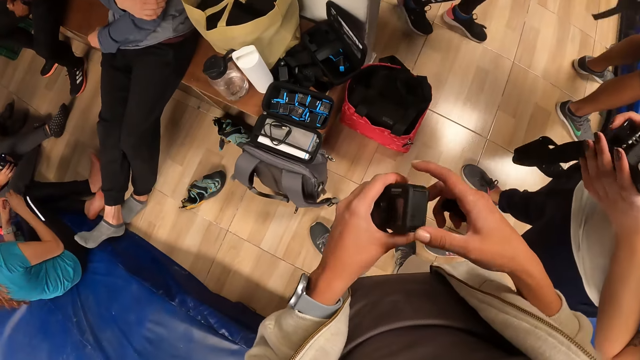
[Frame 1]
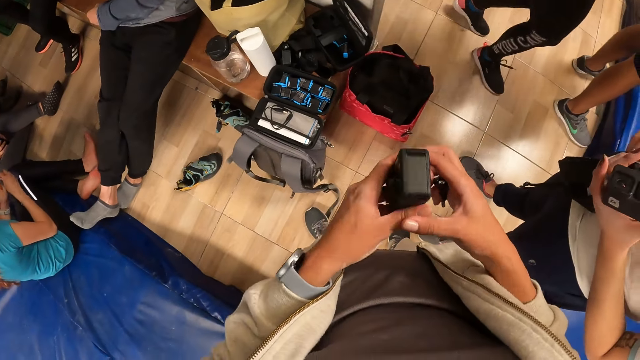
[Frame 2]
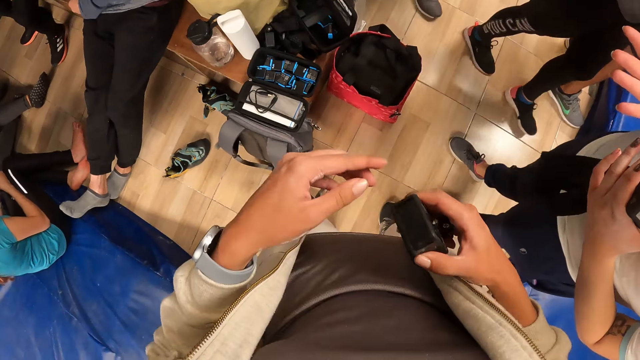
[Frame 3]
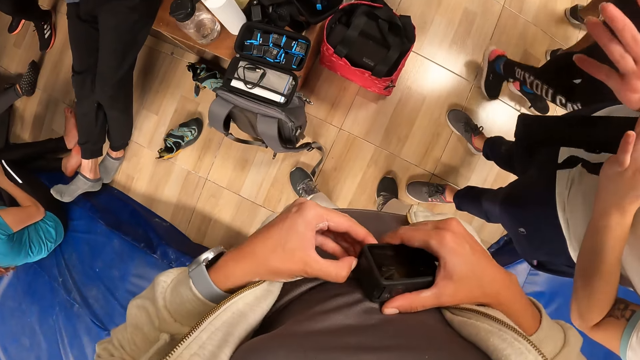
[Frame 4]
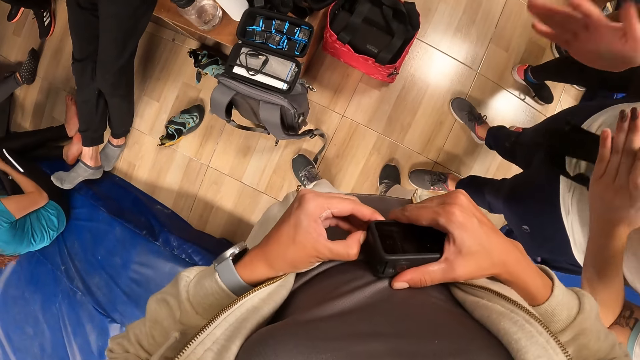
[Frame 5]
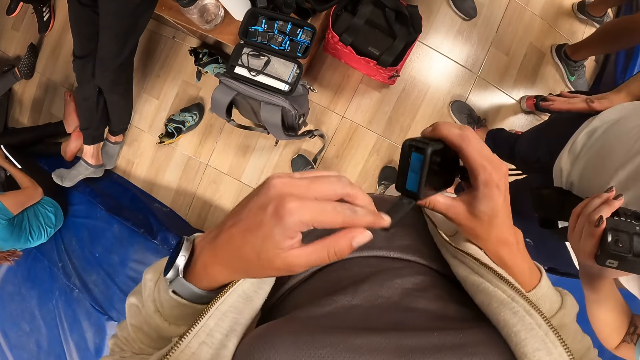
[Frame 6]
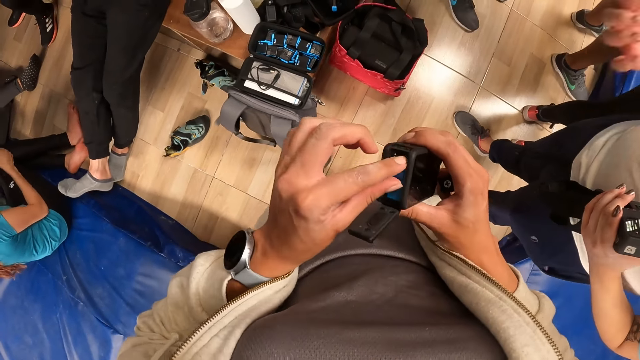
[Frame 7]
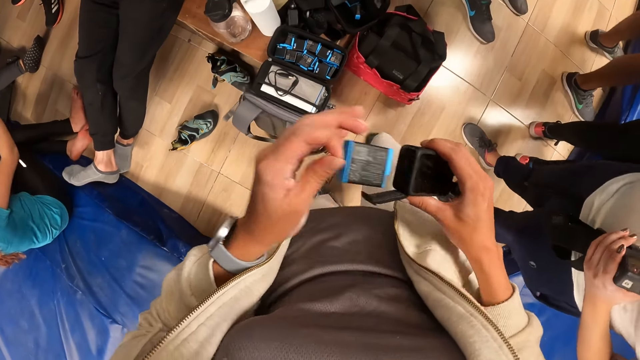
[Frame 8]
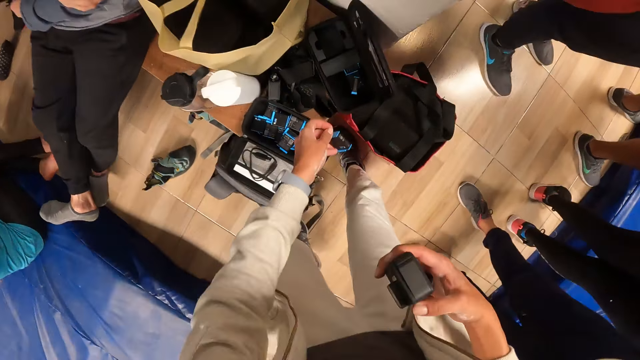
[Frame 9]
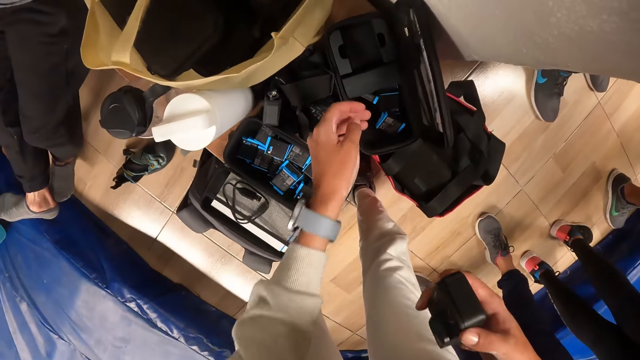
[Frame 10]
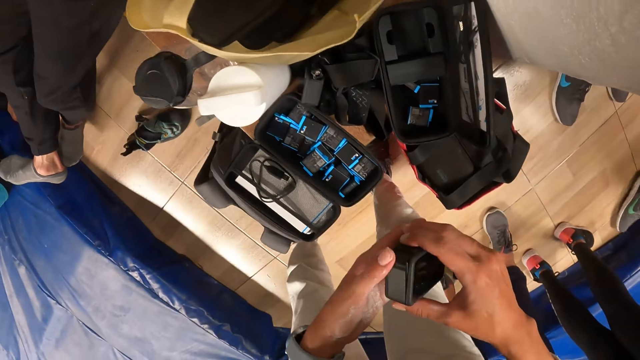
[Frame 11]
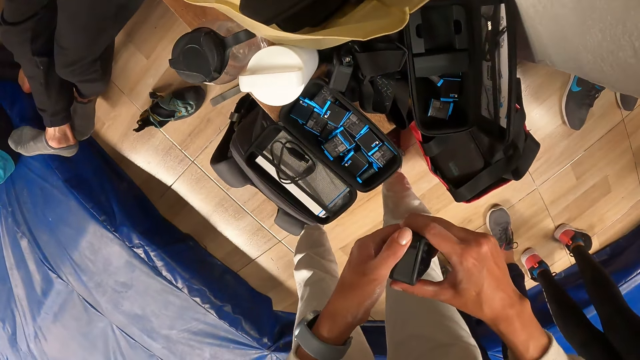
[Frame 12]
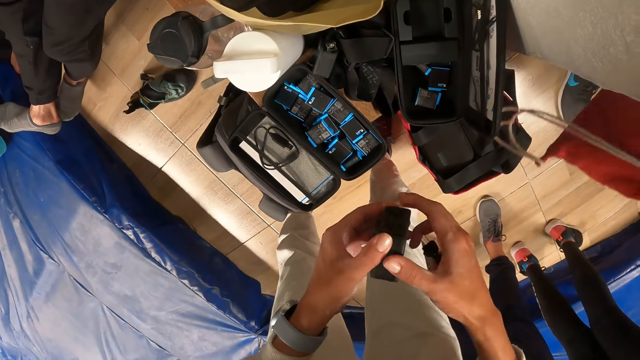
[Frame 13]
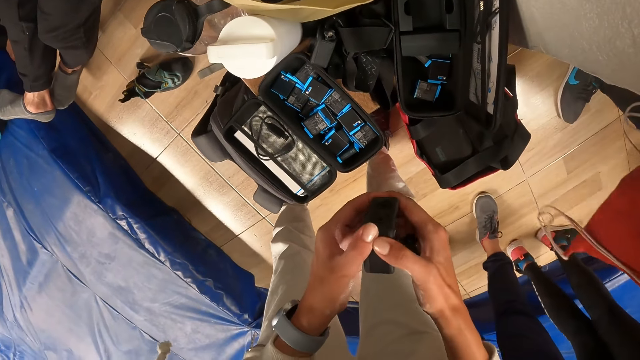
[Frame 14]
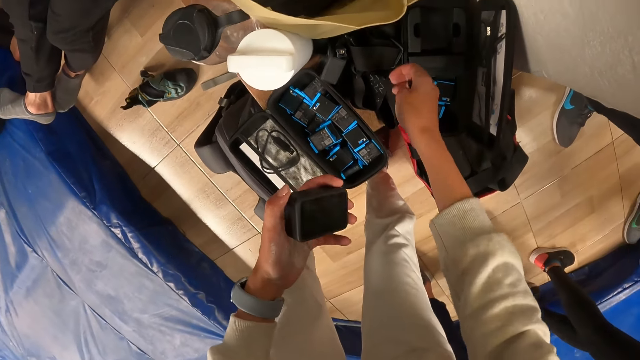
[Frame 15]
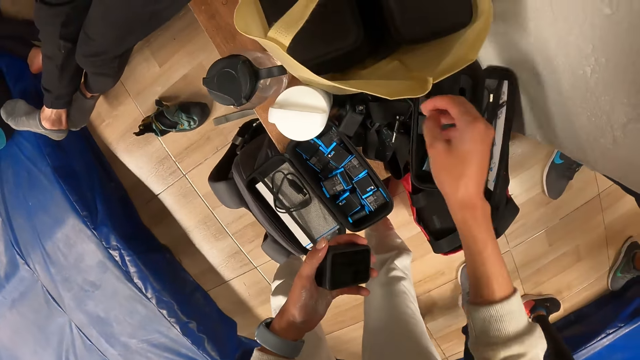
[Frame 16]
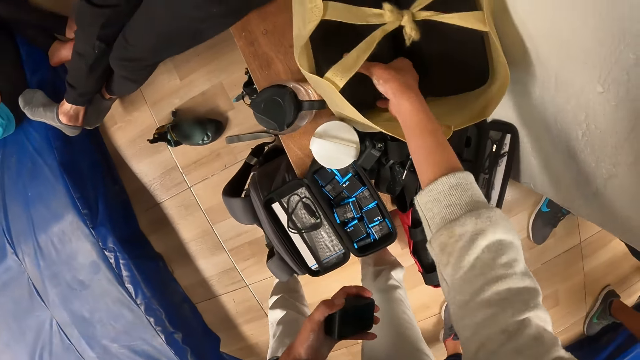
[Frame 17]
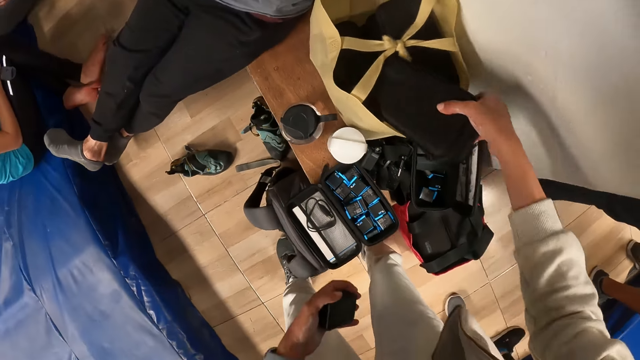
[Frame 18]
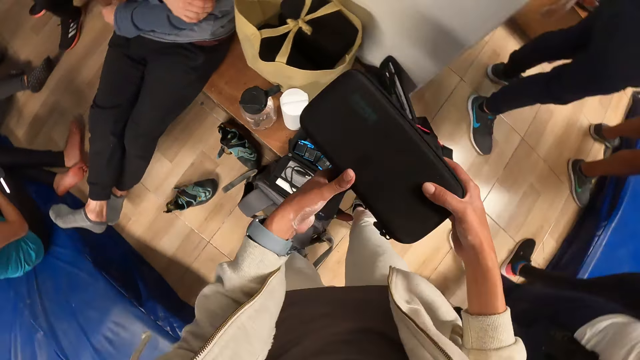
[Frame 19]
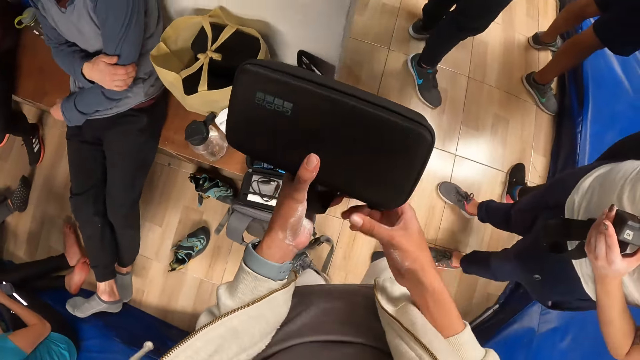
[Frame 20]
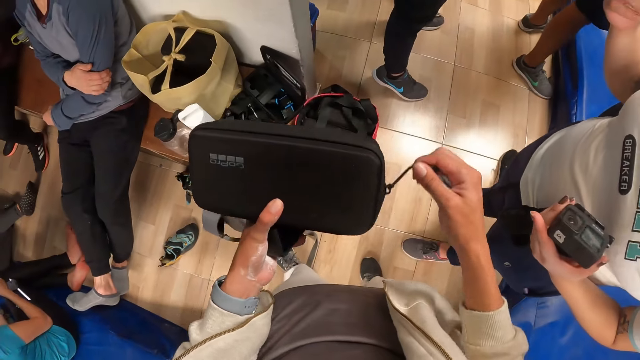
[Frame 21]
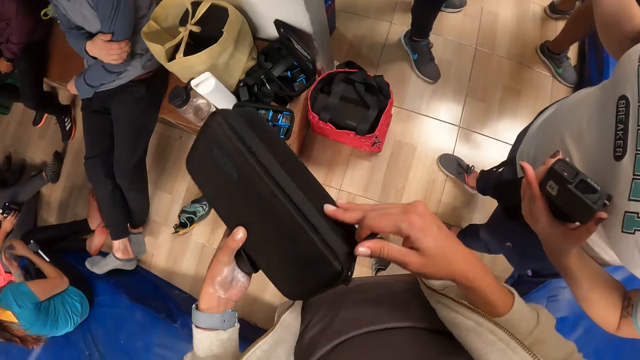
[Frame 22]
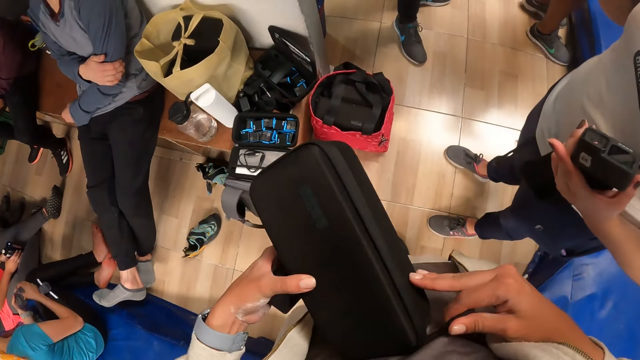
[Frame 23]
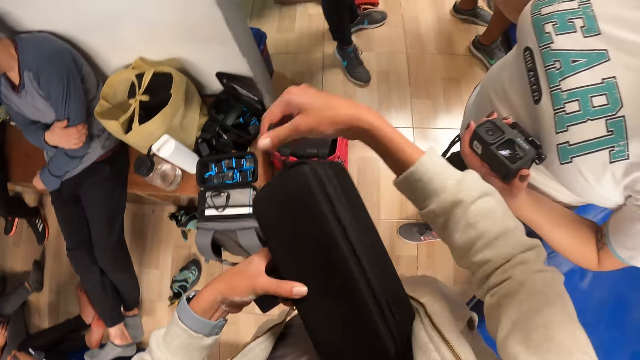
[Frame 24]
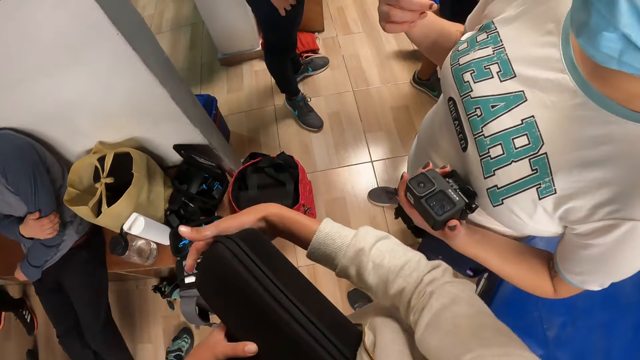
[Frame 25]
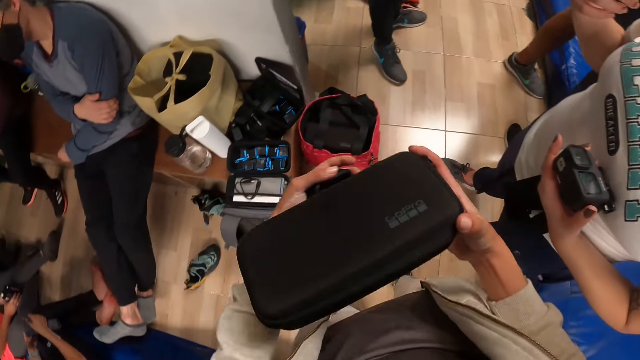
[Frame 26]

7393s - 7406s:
The camera wearer passes the camera to his right hand with his left hand. He opens the camera with his left hand. He removes a battery from the camera with his left hand. He drops the battery in the pouch or casing on the bench with his left hand. He holds the camera with both hands. He picks up the pouch from the bag with his right hand. He opens the pouch with his right hand. He rotates the casing.

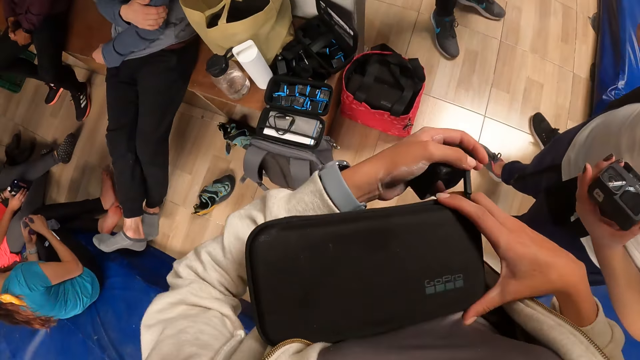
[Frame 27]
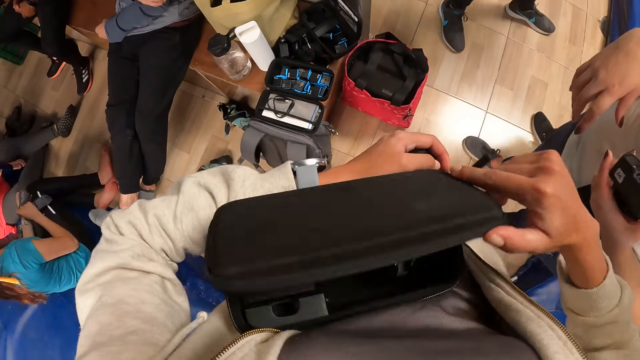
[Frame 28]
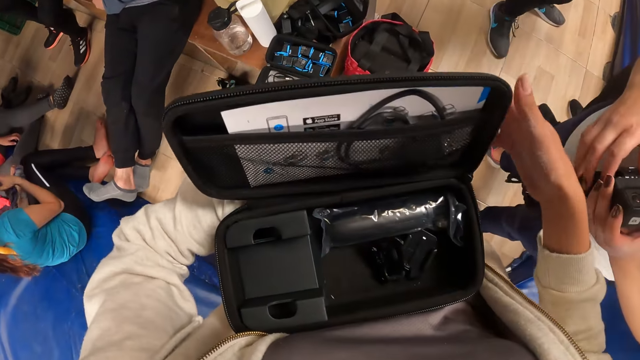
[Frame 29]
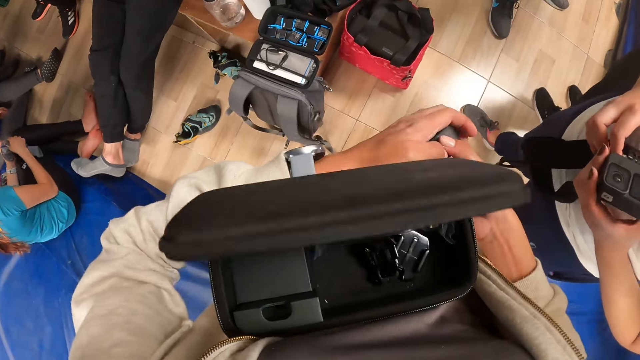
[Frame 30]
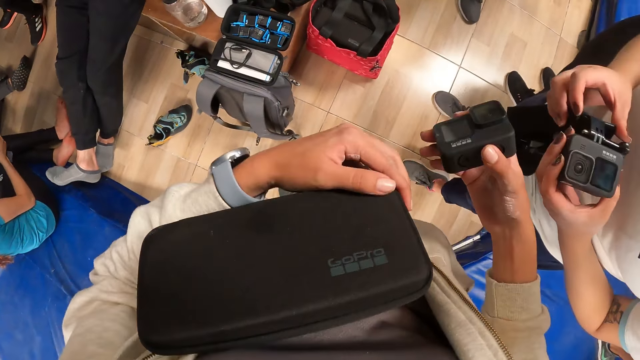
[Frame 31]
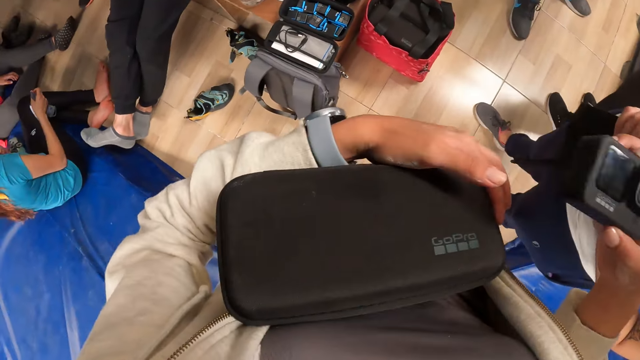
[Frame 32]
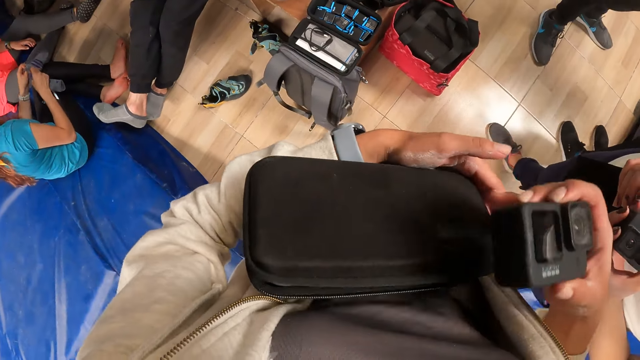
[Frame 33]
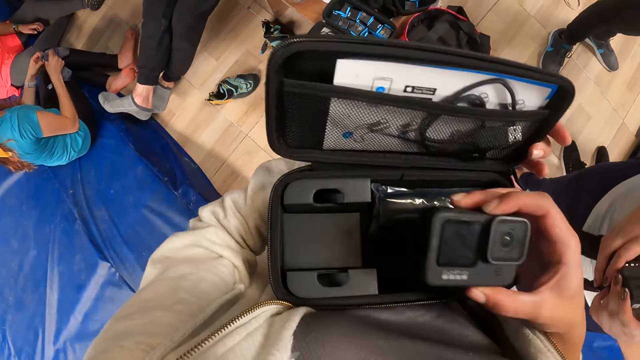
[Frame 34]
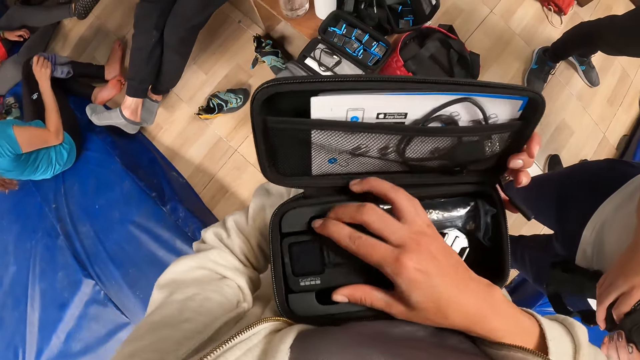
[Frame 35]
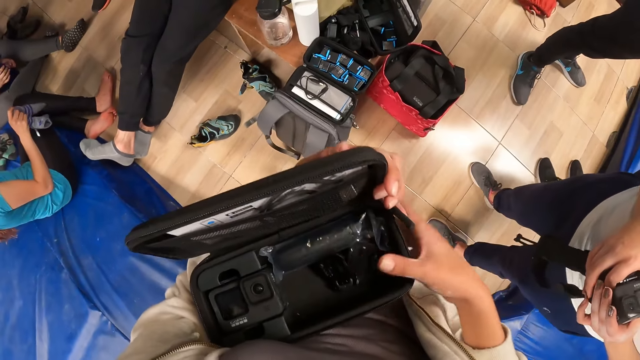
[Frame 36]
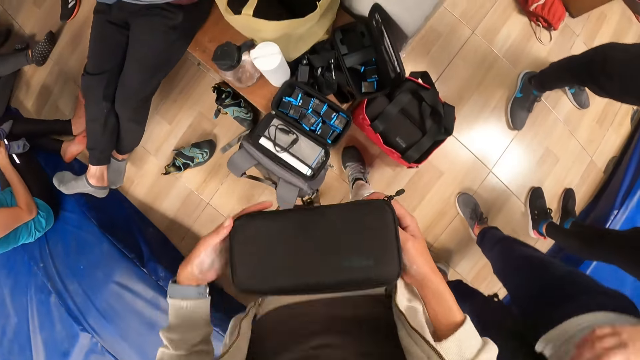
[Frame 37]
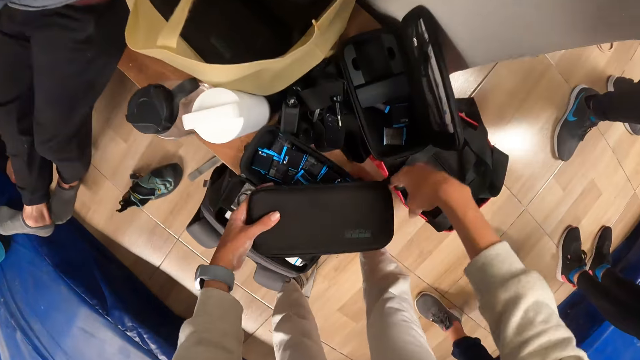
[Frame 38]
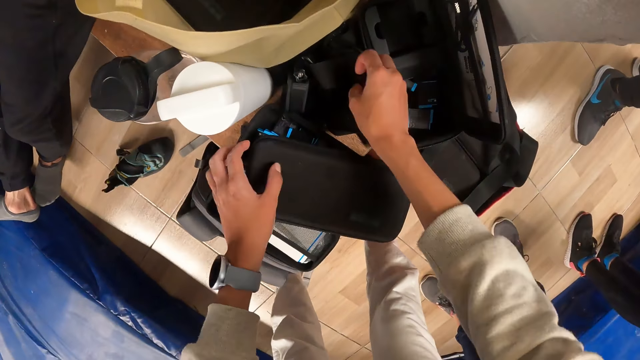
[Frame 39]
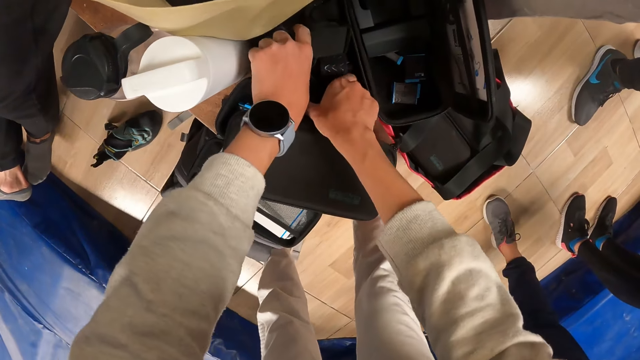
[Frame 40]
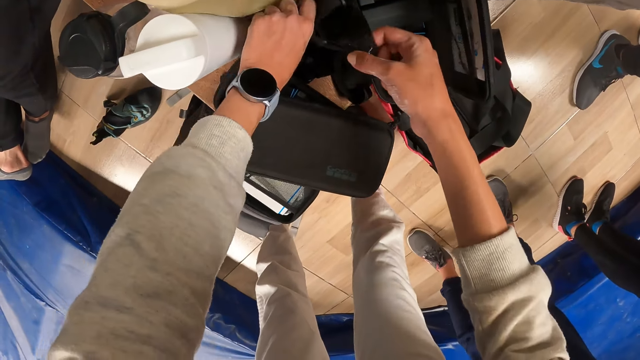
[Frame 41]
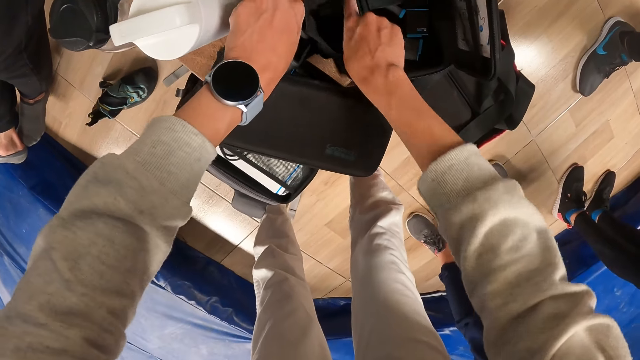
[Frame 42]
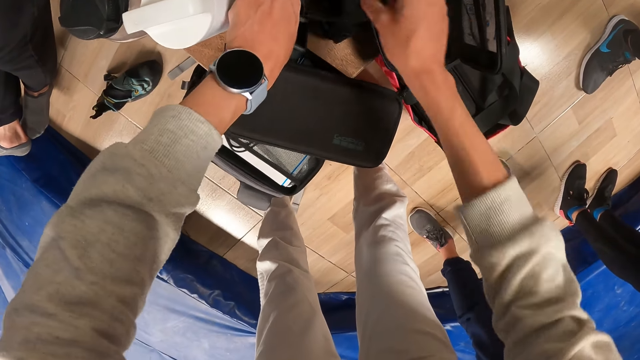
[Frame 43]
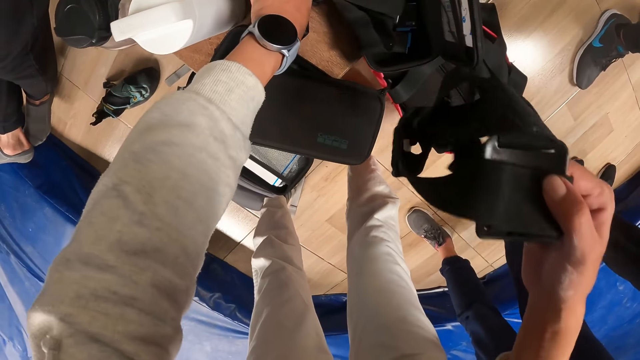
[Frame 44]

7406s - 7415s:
The camera wearer opens the casing or pouch. He closes the casing. He passes the camera to his right hand with his left hand. He opens the casing. He puts the camera in the pouch with his right hand. He closes the casing. He drops the pouch on the bench with his left hand. He picks up a strap or camera headband from the bench with his right hand.
